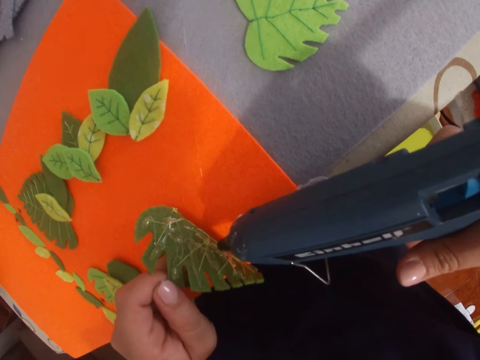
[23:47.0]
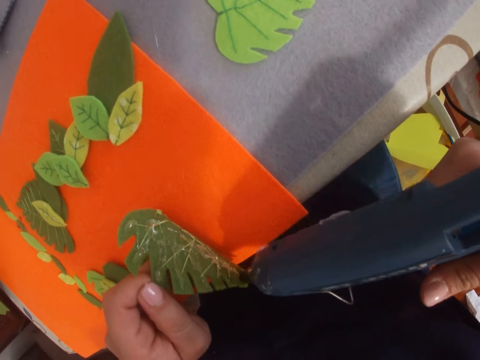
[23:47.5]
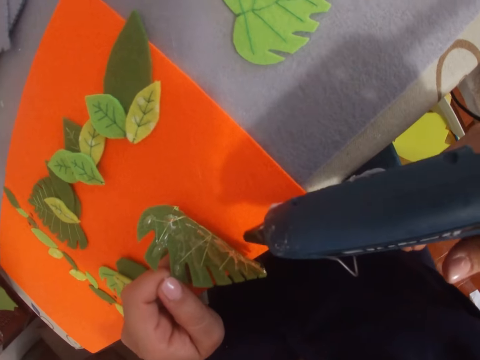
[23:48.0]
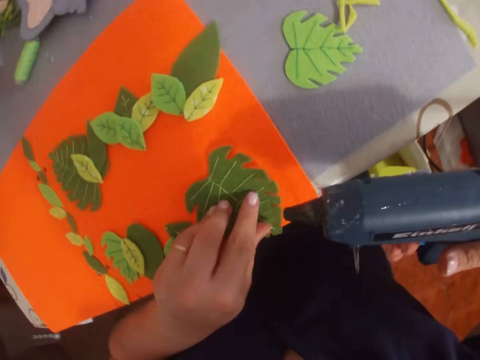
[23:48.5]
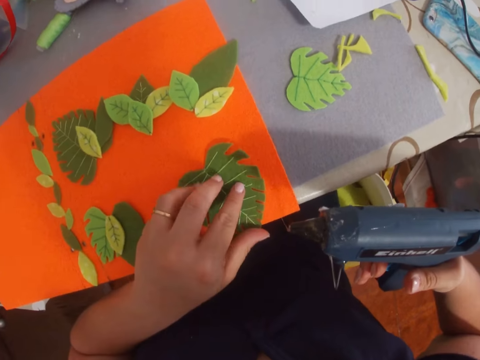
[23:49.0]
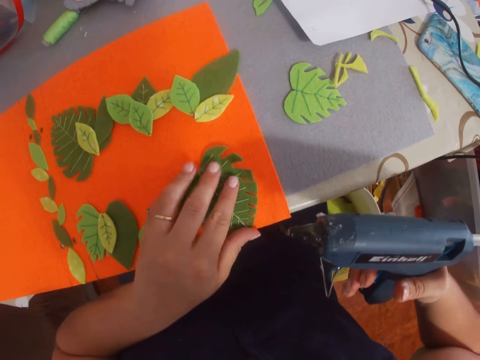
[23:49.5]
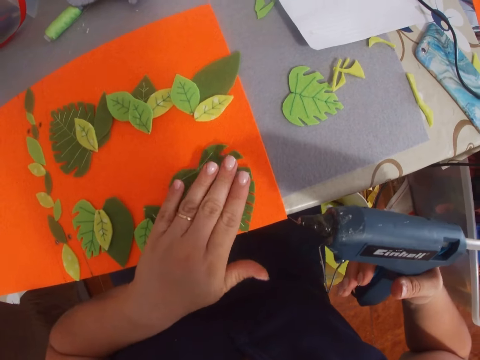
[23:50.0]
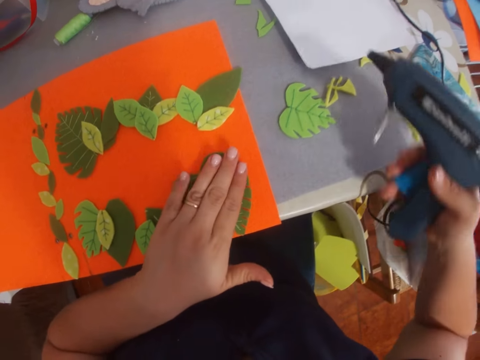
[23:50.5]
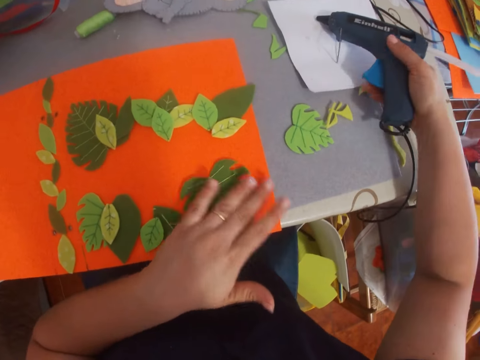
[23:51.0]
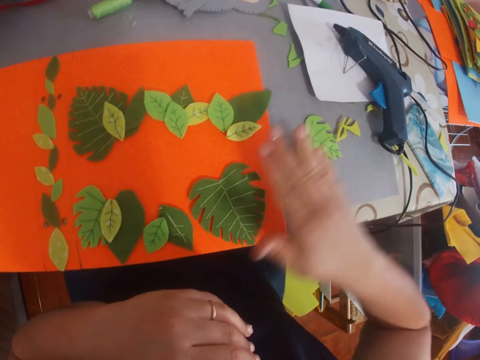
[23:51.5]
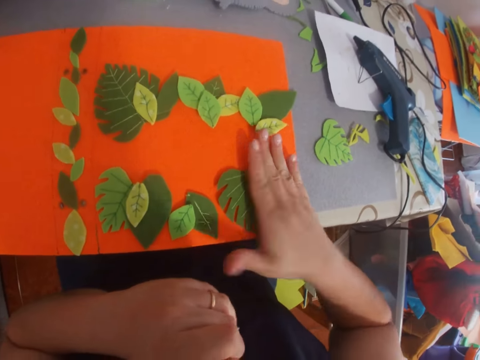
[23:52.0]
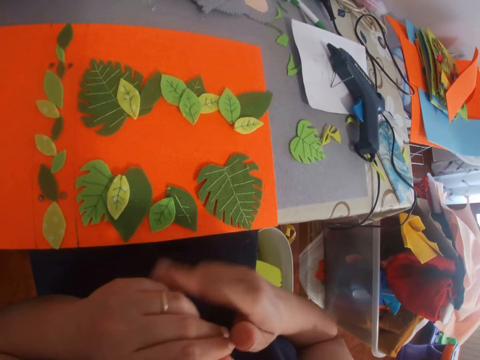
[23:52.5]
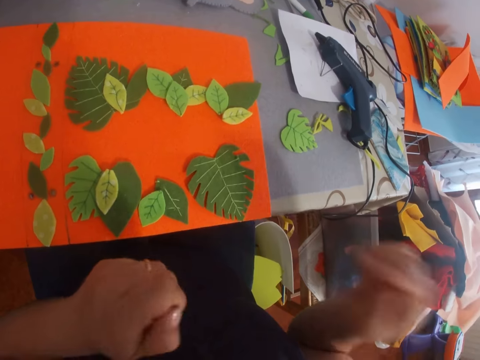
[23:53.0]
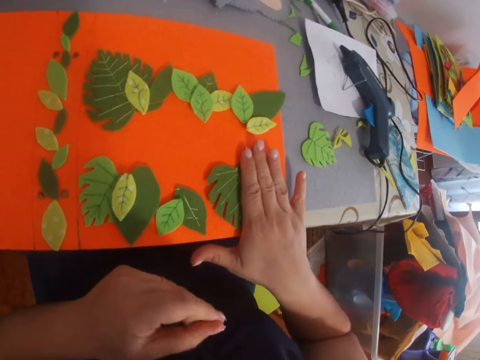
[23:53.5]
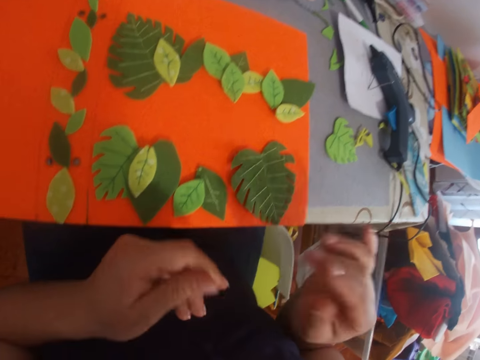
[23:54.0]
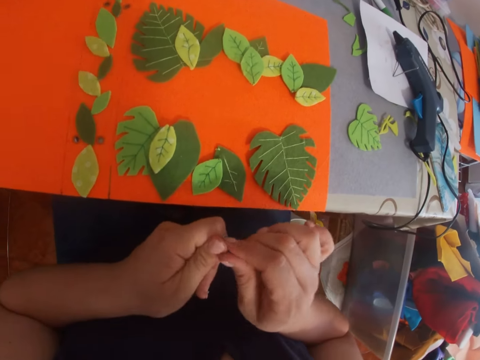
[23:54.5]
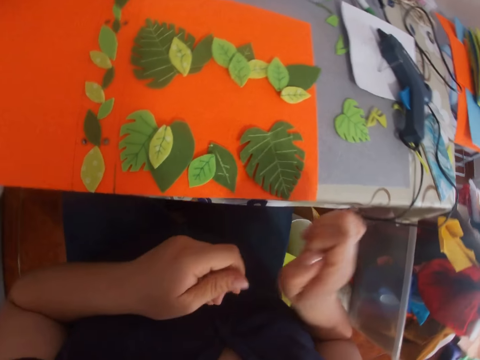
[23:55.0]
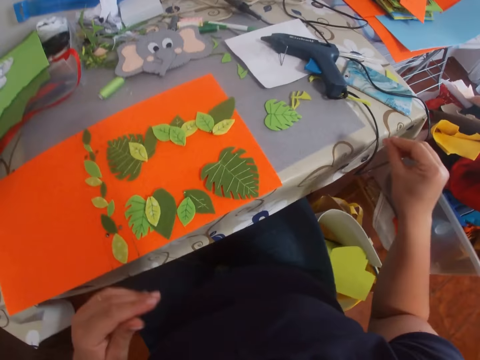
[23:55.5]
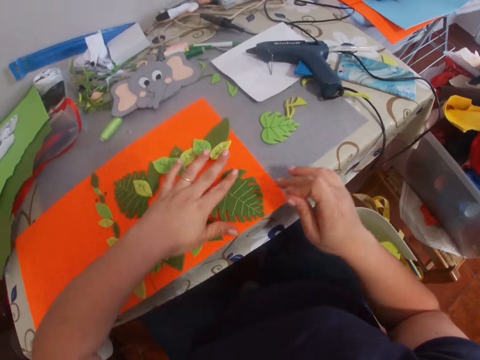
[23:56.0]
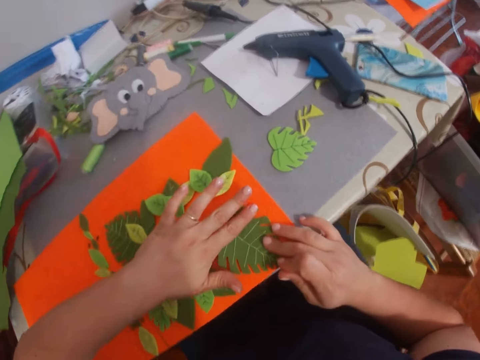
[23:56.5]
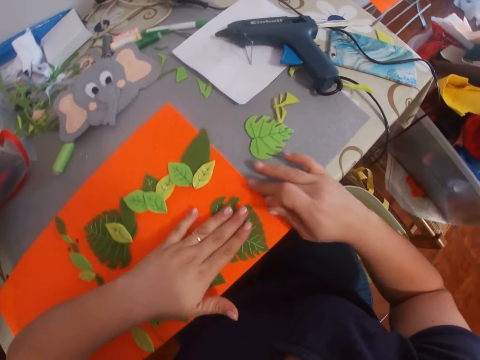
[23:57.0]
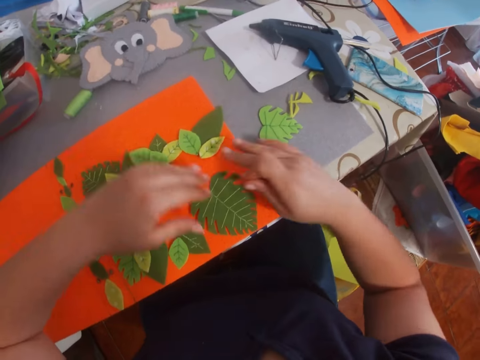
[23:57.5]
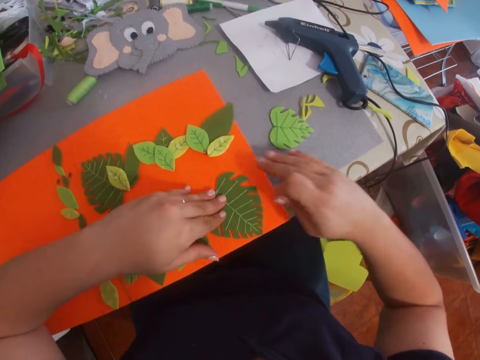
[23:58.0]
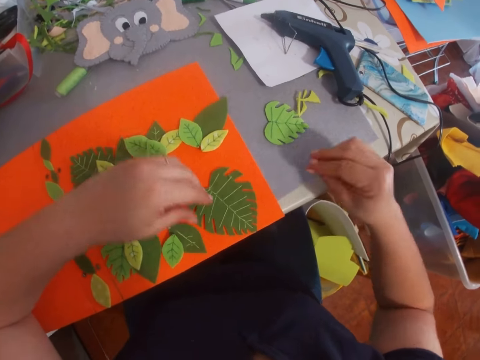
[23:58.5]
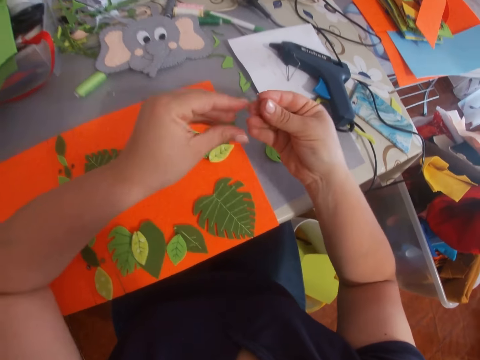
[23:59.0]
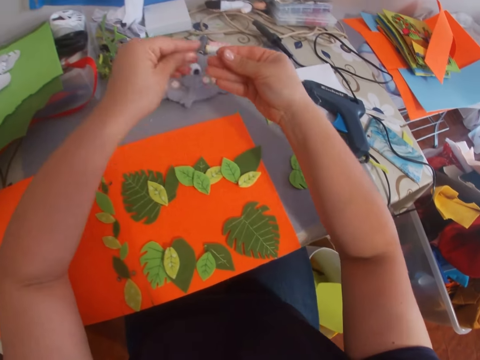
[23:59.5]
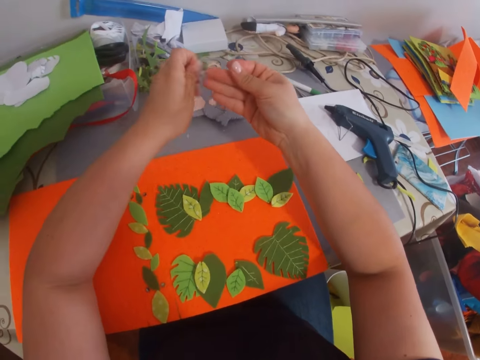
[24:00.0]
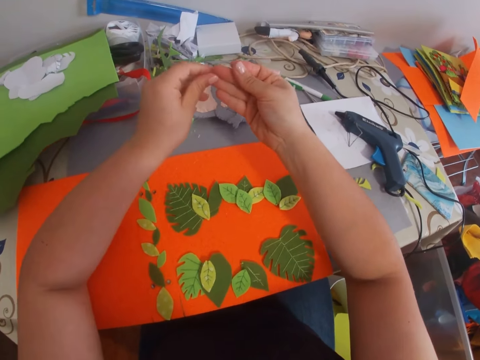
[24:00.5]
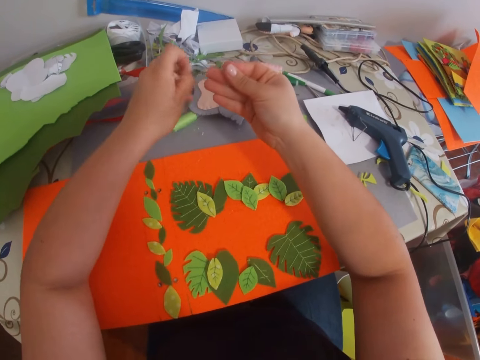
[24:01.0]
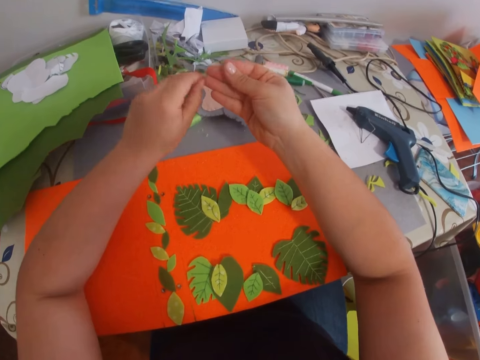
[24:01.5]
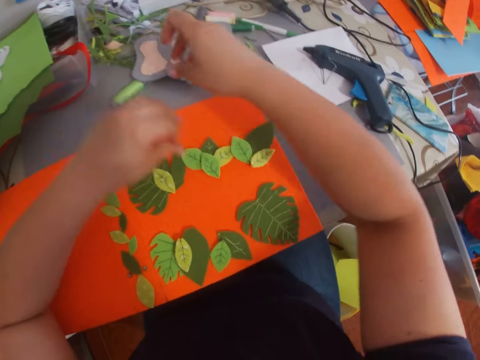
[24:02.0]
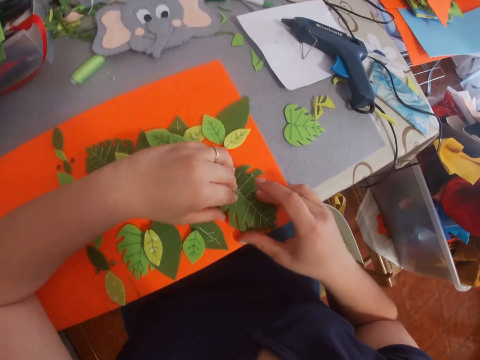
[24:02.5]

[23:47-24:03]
The camera wearer sticks the leaf or craft paper on a piece of paper. She places the glue gun on the table. She removes the glue from her fingers. She presses the leaf on the piece of paper. She removes the glue from her fingers. She presses the leaf on the piece of paper. She wipes the craft paper with a hand. She removes the glue from her fingers.

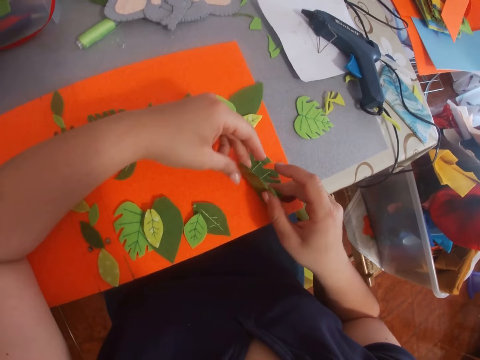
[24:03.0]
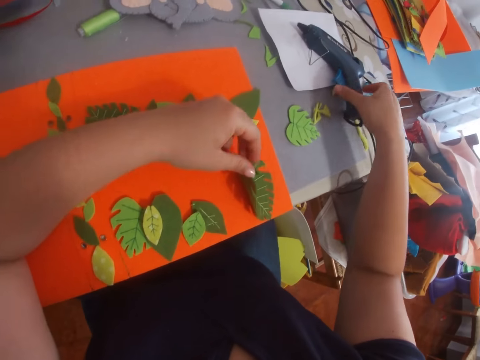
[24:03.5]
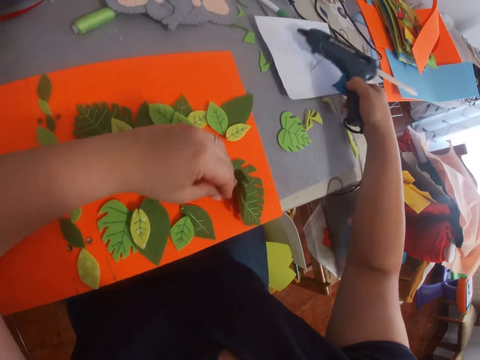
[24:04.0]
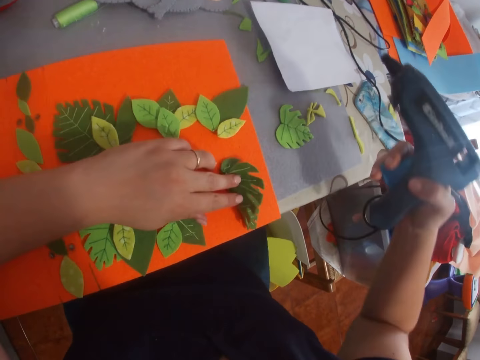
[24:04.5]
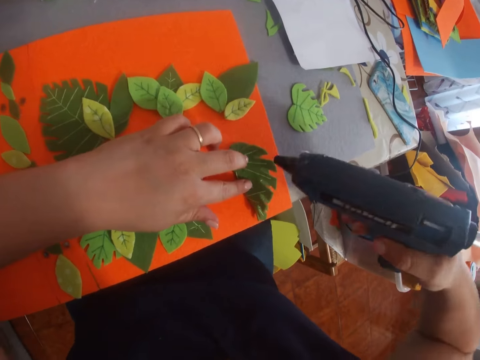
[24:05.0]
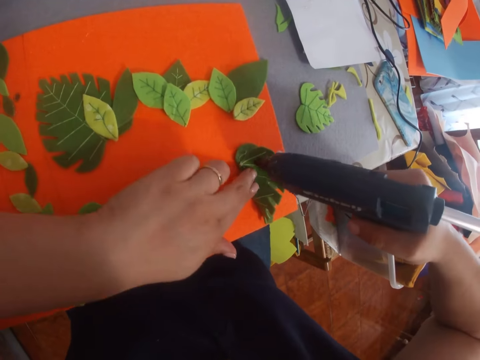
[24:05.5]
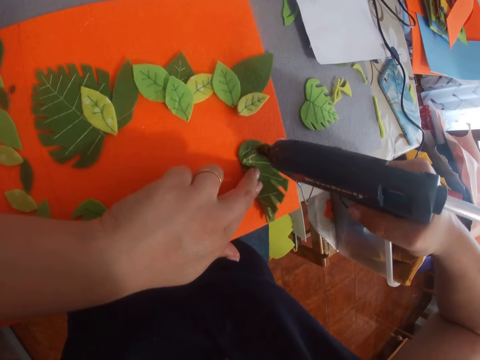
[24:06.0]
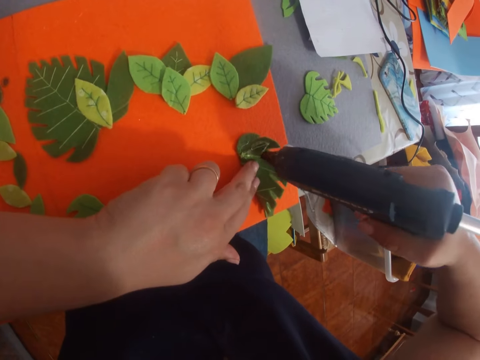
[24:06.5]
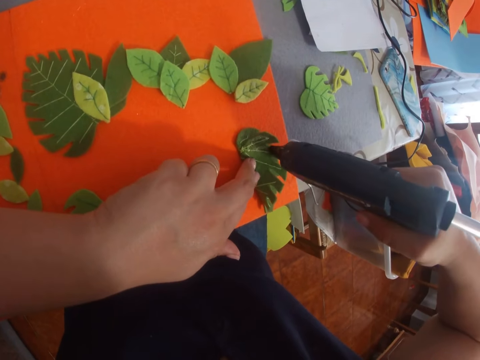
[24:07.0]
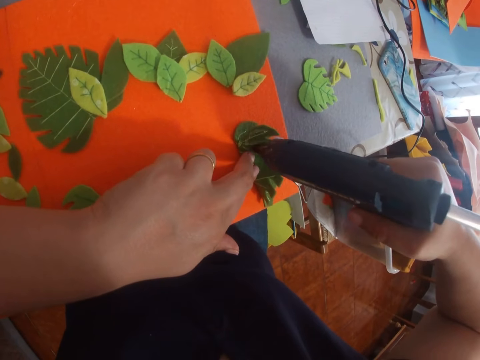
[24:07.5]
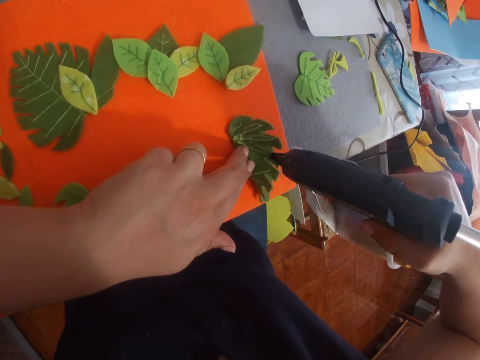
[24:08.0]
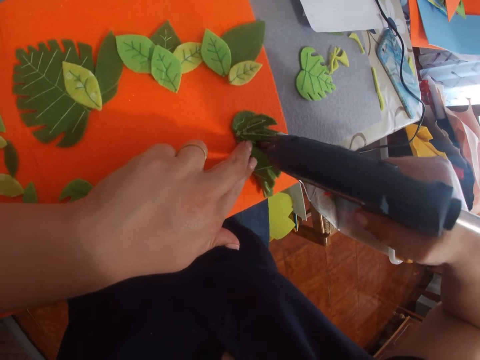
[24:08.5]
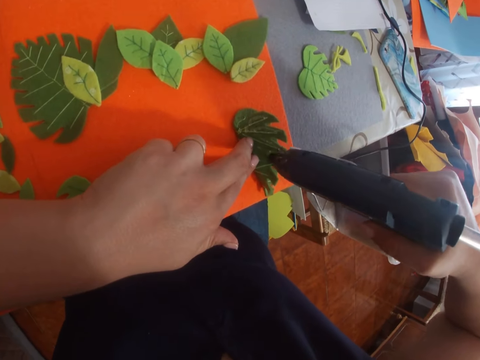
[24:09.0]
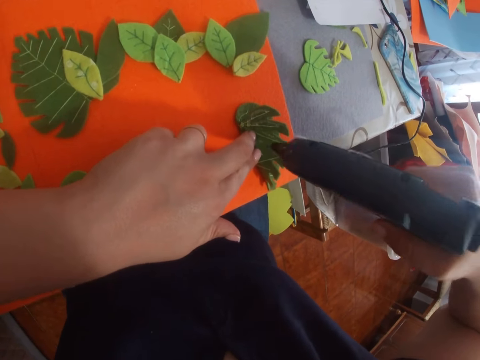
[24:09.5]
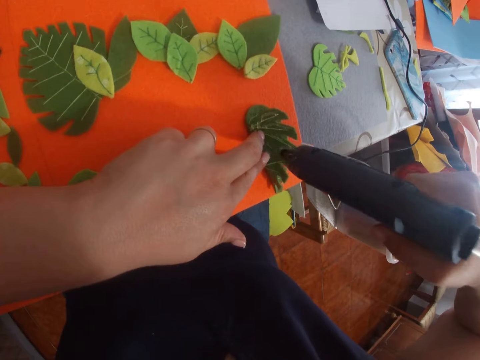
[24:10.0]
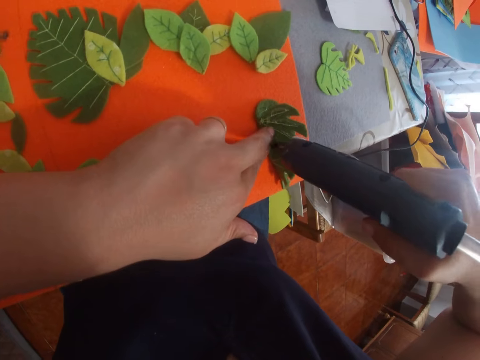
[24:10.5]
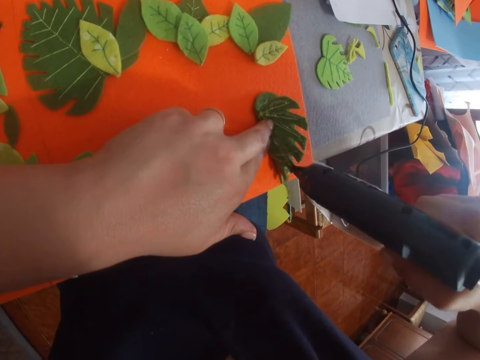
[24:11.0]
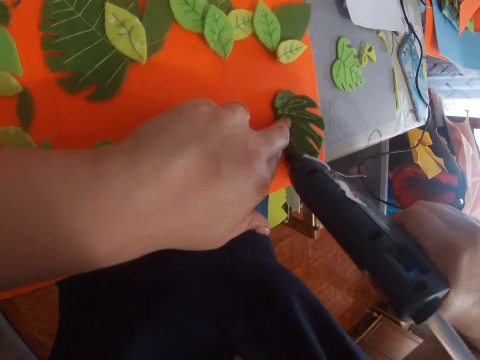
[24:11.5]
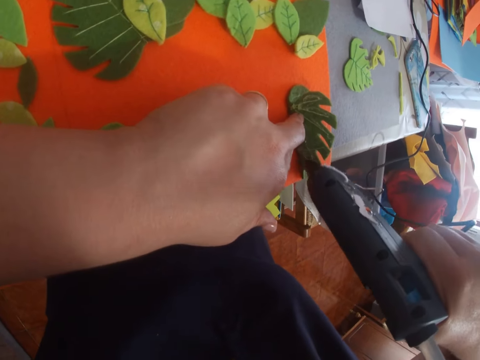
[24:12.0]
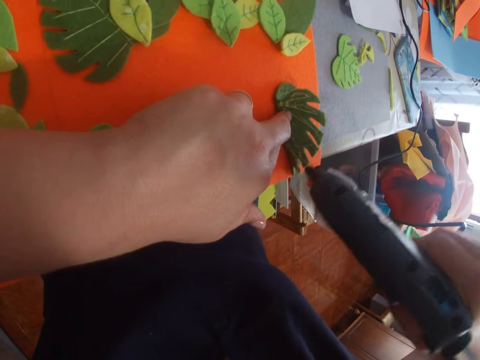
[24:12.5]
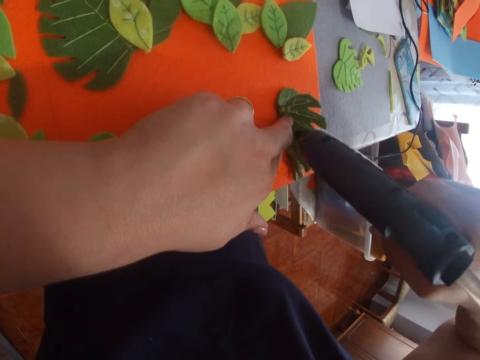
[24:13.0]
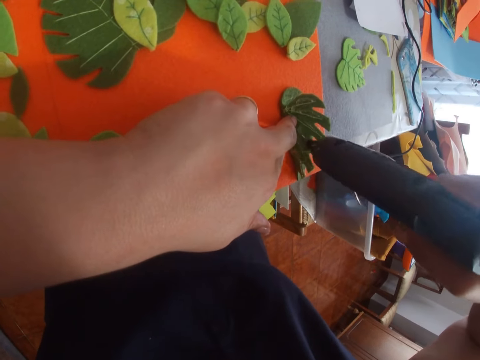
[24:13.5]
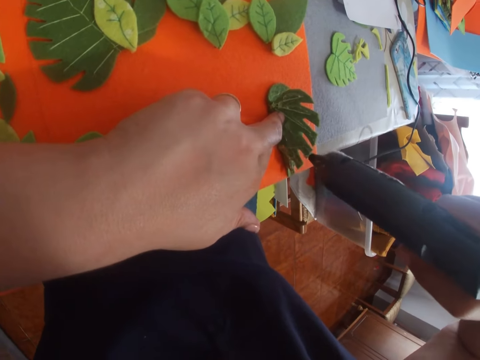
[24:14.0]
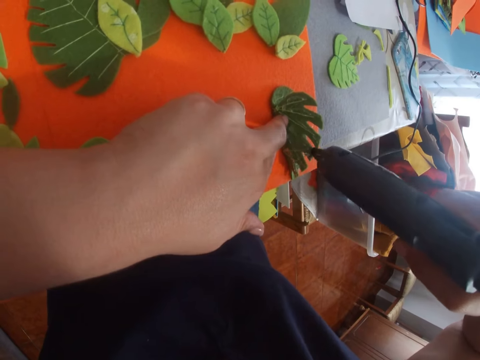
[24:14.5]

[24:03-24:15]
The camera wearer lifts a craft paper. They pick a glue gun from the table. They put the glue on the leaf.
